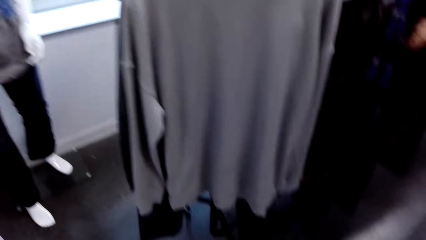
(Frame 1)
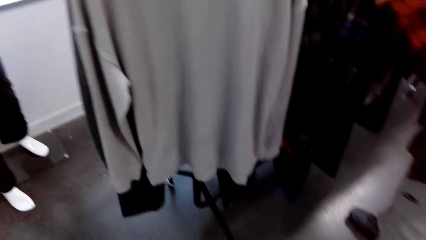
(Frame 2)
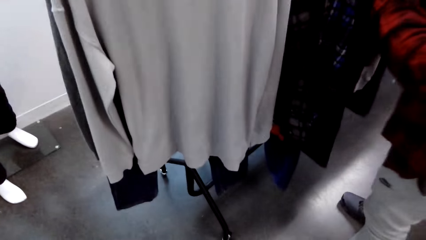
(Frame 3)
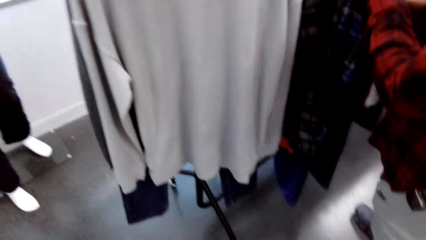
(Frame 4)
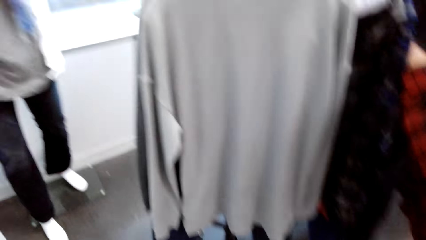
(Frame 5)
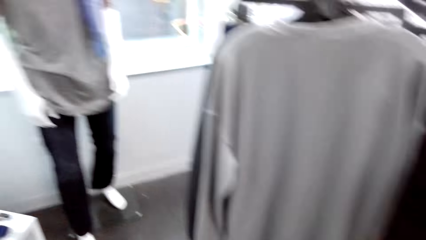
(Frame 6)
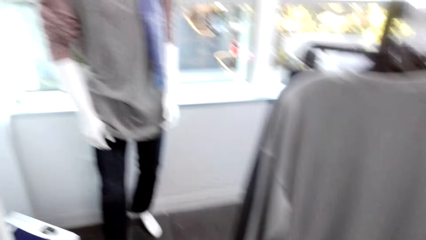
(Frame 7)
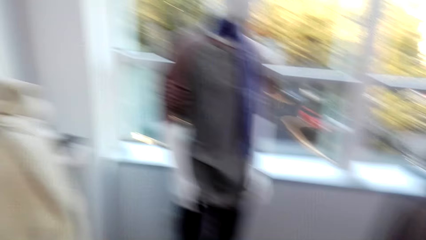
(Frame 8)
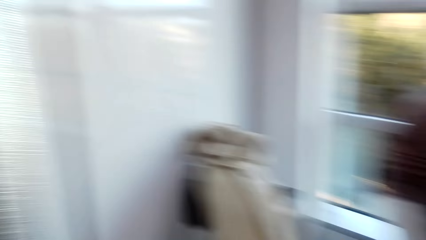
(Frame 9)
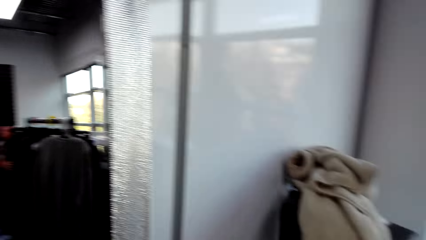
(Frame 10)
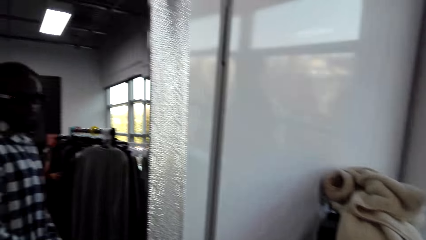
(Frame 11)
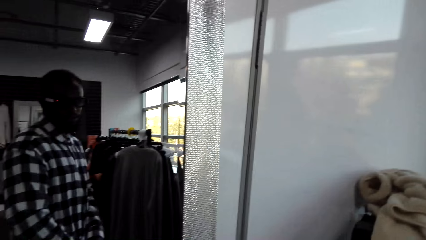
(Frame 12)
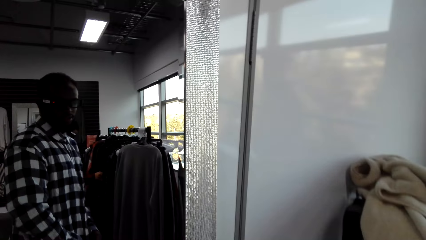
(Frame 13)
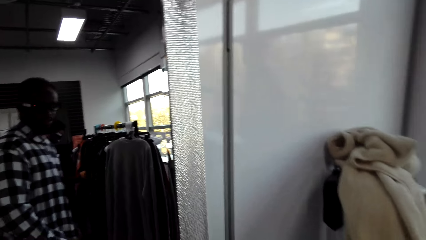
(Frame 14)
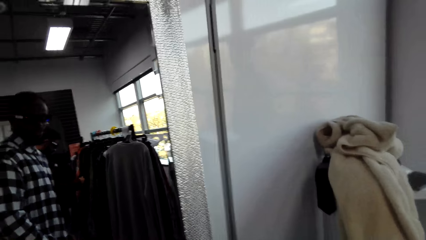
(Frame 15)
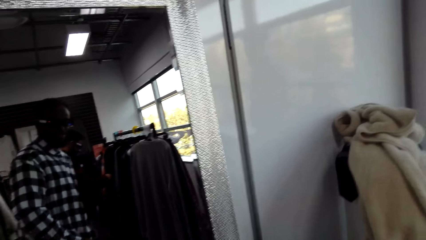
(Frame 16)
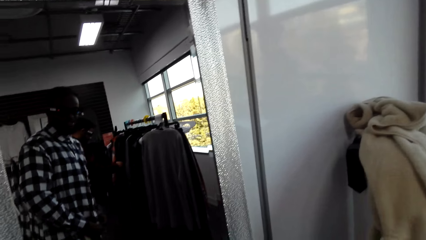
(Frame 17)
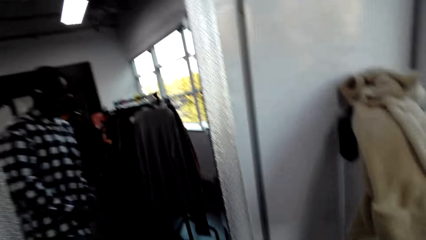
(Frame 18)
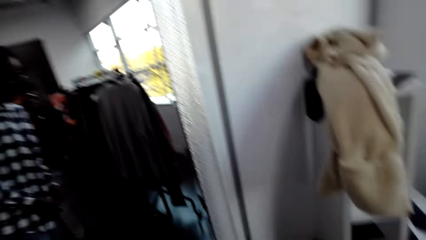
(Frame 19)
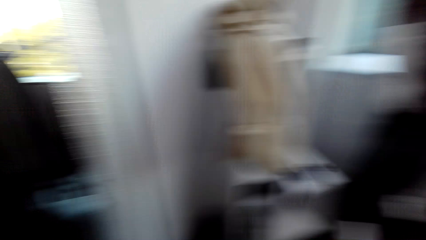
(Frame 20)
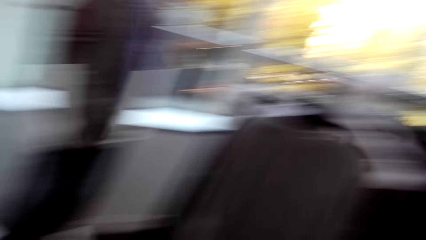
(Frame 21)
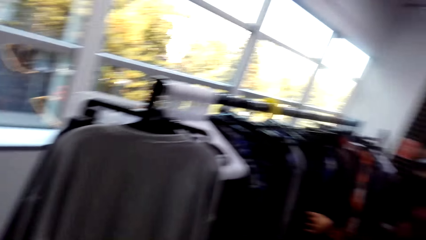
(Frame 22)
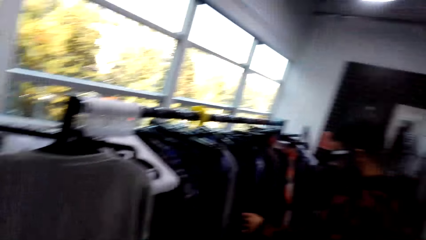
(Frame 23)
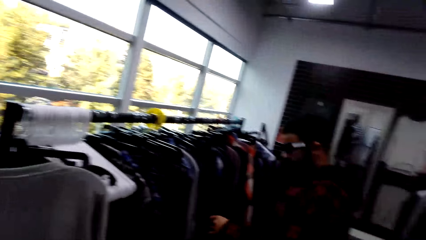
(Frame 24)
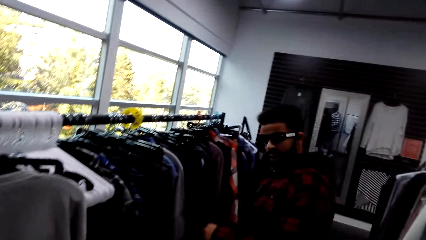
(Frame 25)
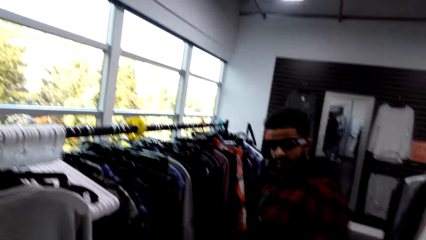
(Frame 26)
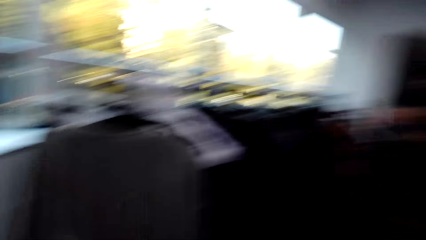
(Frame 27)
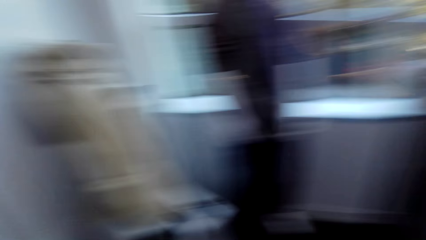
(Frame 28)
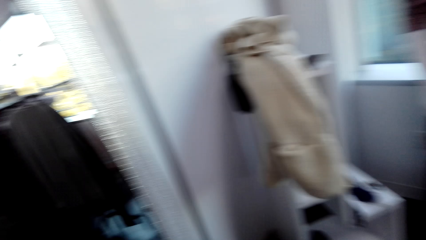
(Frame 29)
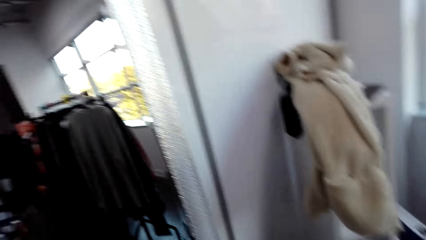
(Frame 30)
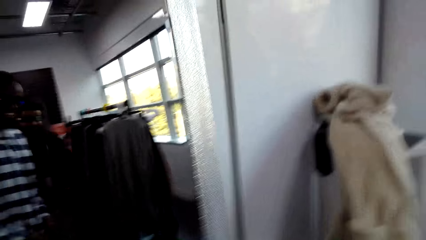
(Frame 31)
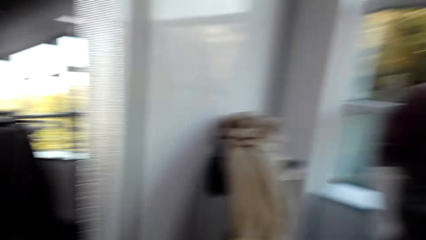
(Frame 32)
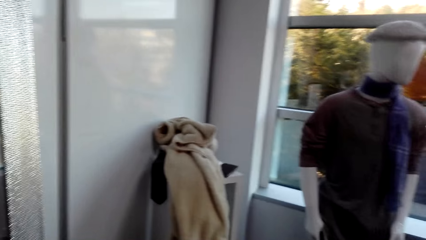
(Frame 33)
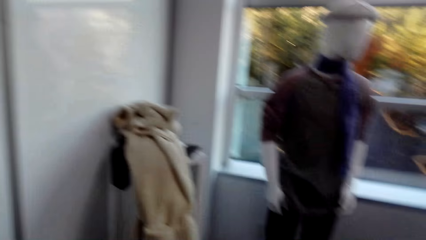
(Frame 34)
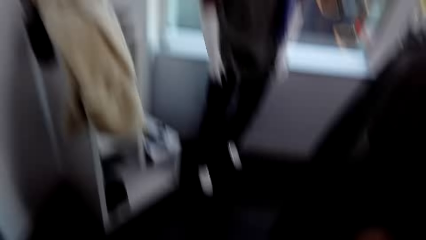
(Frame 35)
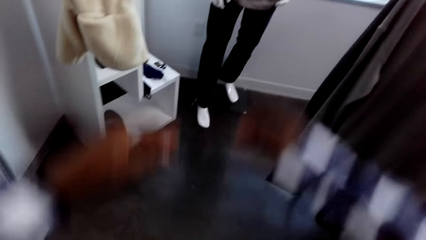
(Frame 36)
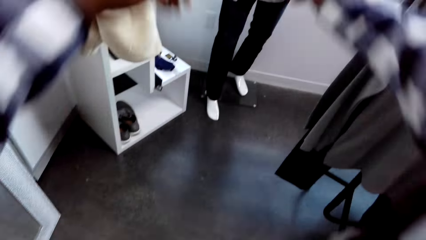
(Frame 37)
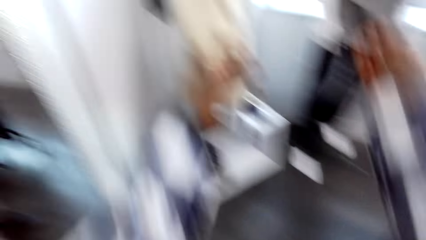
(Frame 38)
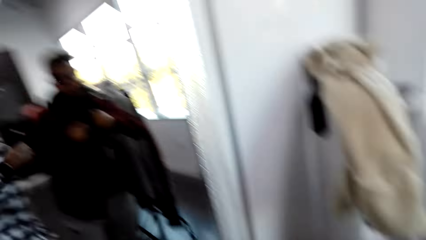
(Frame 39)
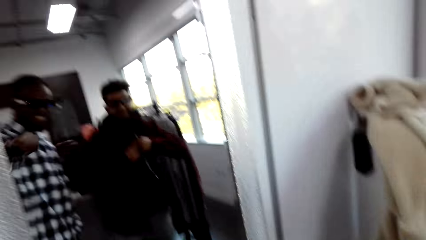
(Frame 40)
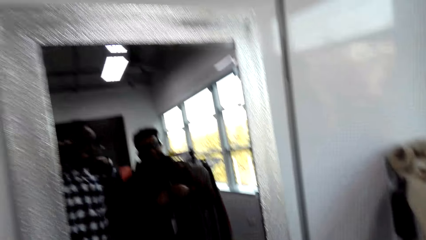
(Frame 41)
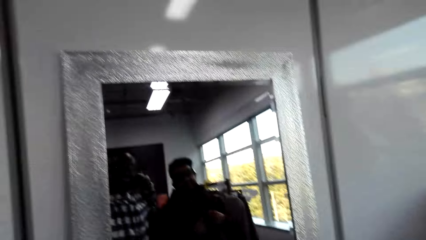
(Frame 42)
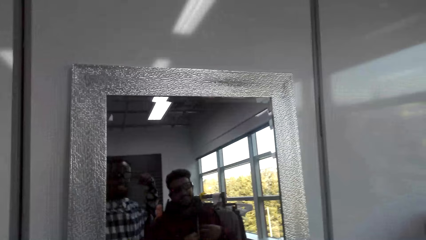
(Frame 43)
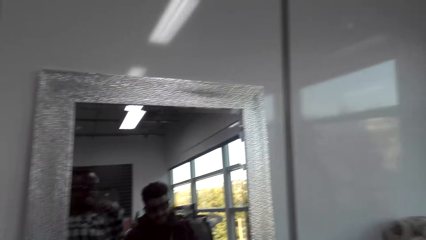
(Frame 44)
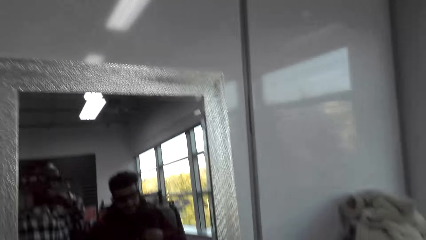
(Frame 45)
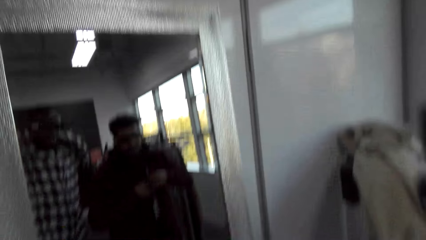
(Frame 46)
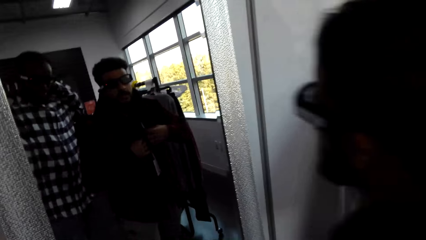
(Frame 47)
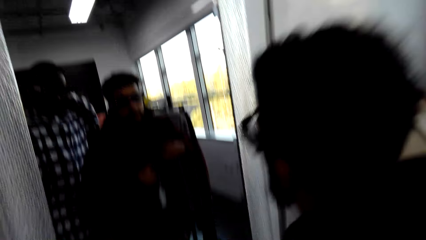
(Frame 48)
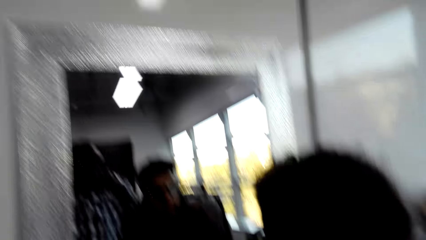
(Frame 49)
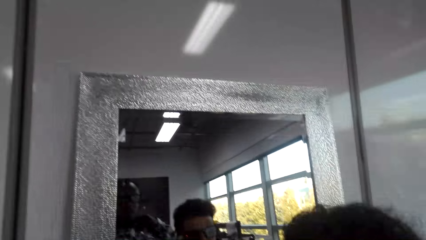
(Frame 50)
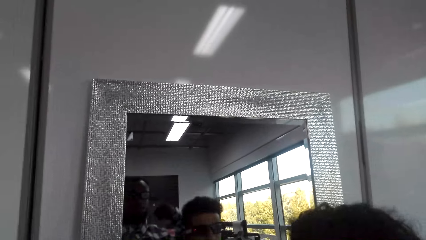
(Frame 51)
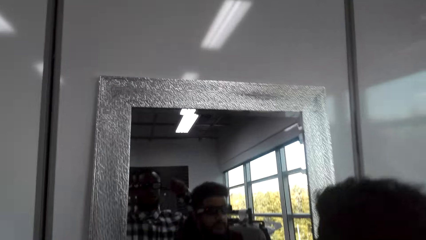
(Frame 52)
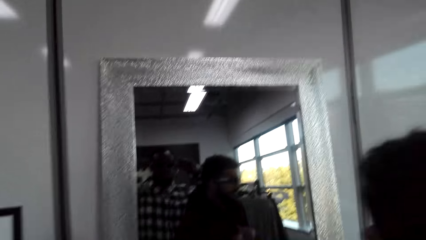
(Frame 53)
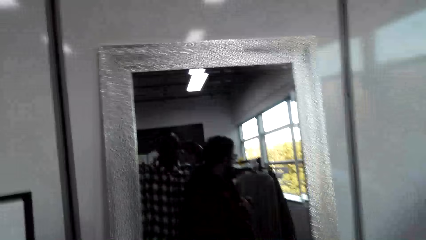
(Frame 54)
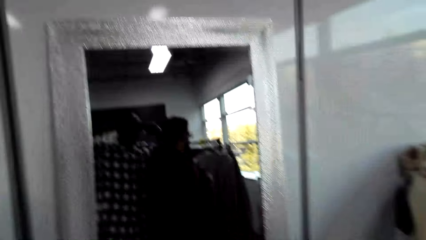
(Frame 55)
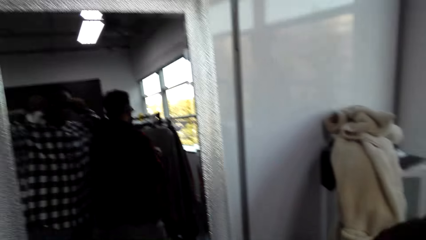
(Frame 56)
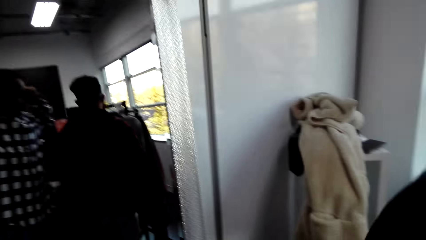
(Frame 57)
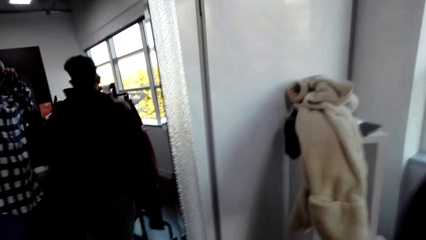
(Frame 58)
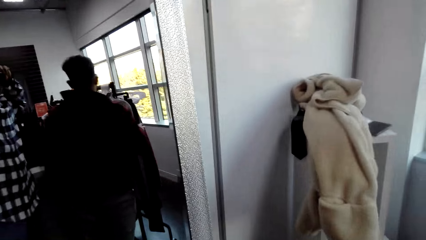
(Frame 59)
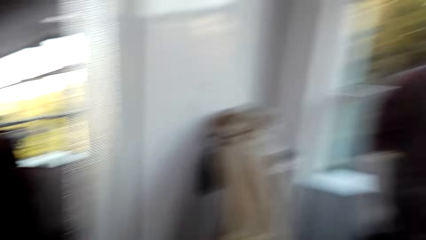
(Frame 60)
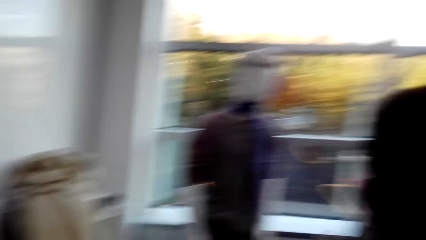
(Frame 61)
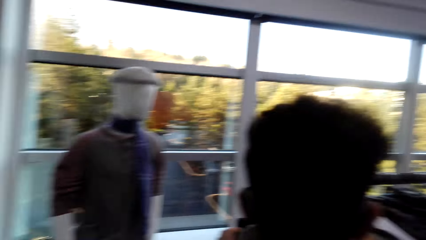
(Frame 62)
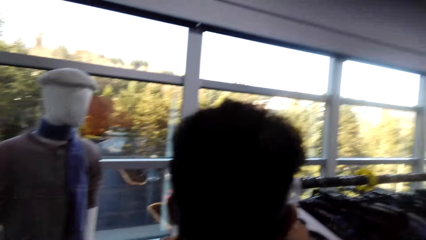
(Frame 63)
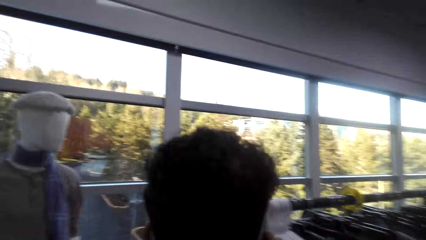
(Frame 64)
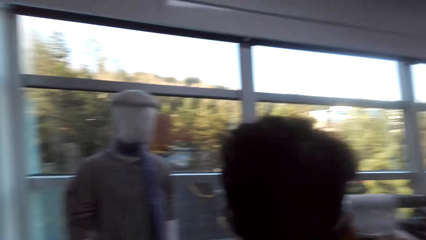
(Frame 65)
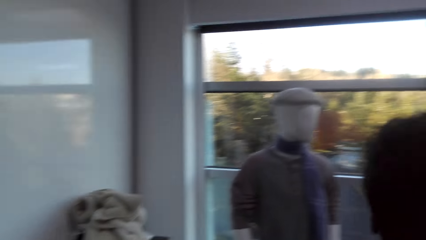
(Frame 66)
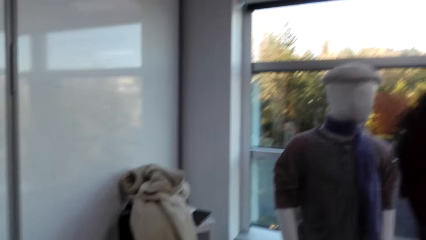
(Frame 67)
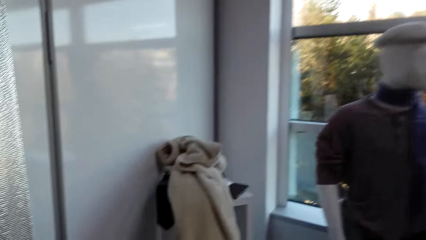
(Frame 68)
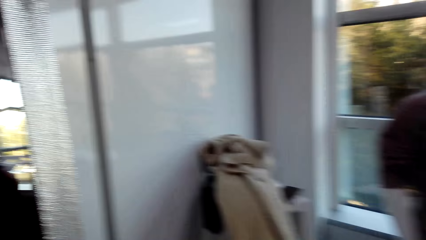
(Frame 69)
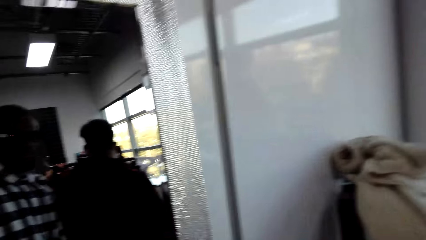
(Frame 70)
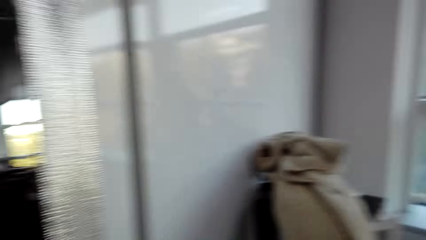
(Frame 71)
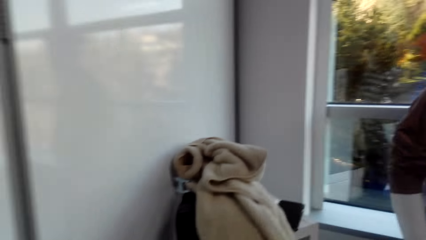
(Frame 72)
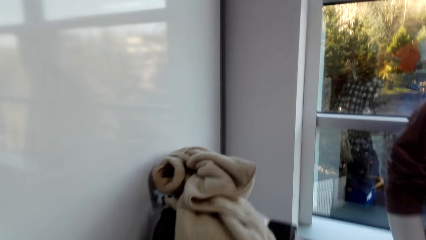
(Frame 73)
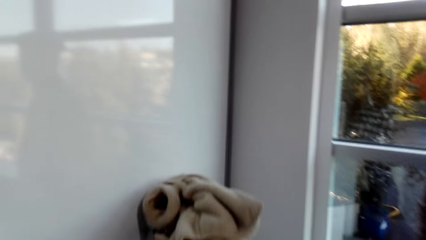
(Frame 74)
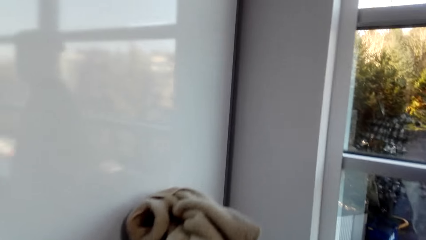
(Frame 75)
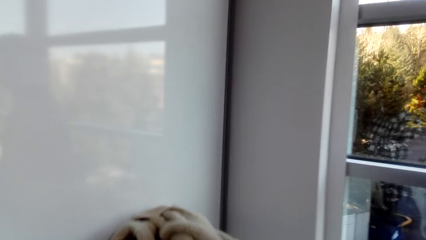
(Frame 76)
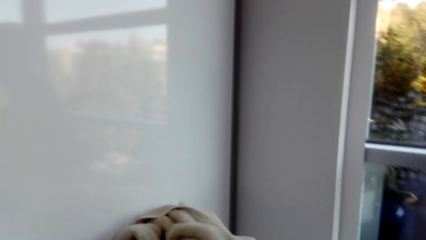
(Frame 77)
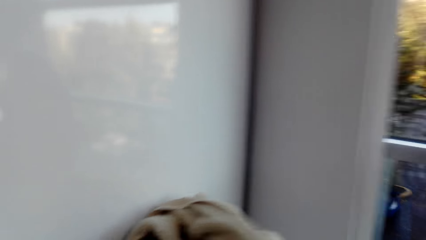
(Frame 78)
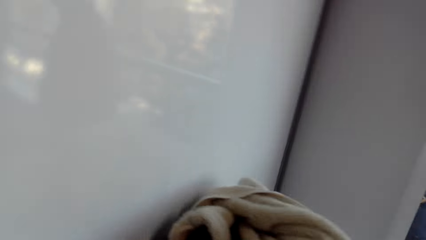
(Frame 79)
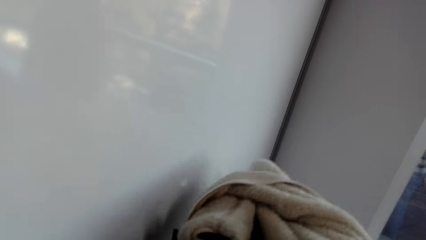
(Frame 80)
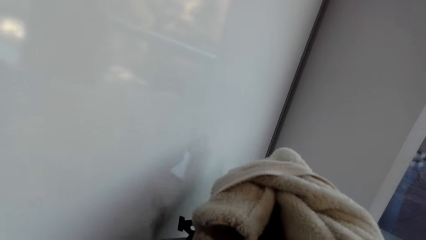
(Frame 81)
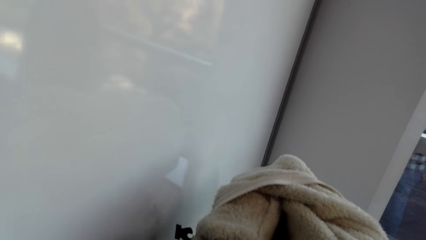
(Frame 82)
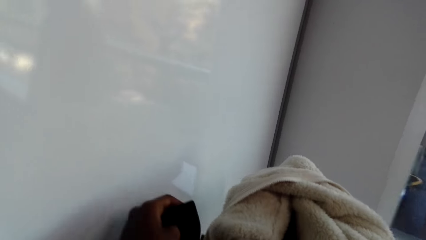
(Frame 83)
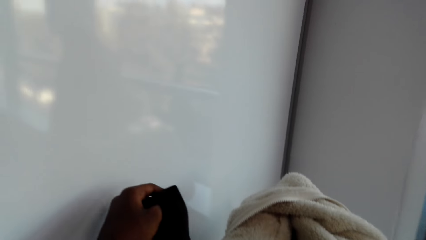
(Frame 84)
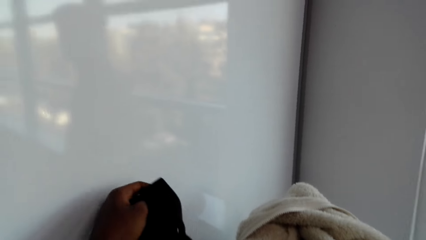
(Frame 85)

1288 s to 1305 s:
The camera wearer looks around the shop. They converse with a man. They look at the mirror. The man looks at the mirror. The camera wearer turns around the shop.
